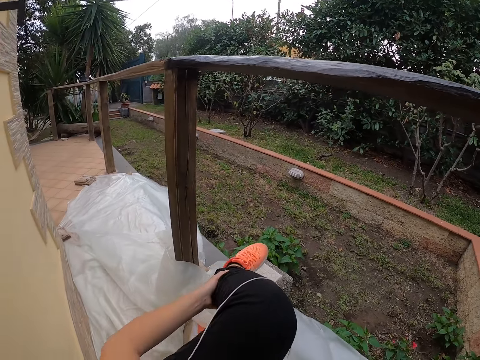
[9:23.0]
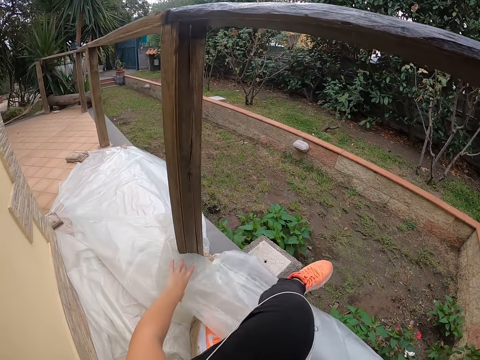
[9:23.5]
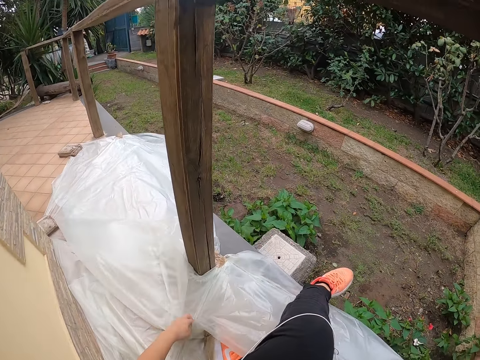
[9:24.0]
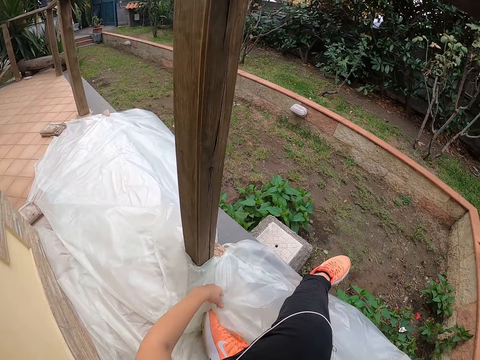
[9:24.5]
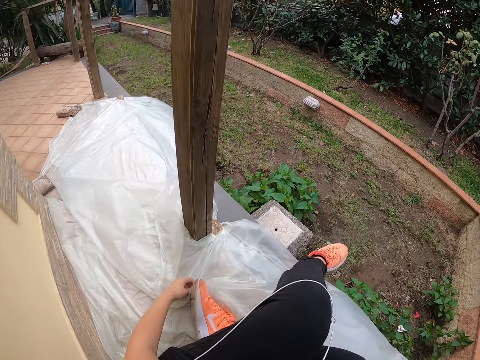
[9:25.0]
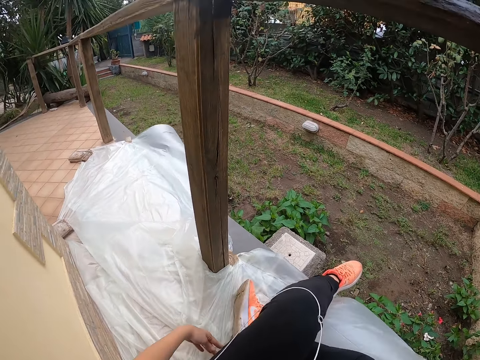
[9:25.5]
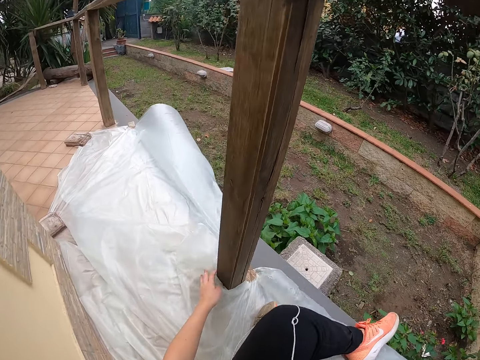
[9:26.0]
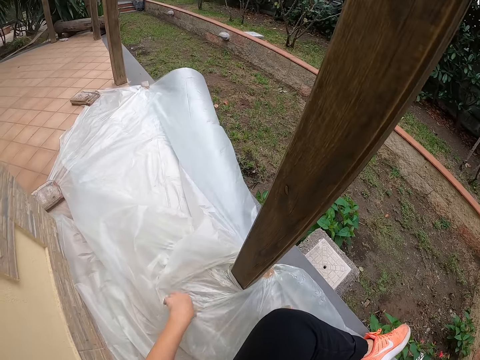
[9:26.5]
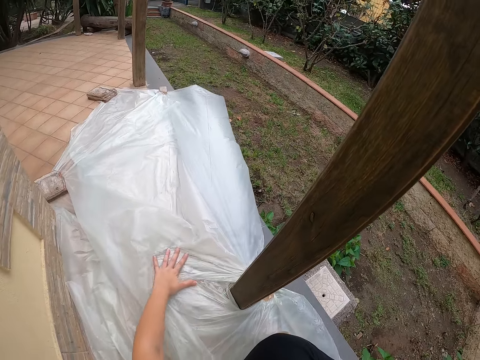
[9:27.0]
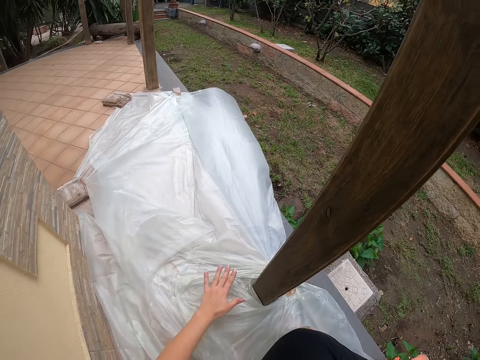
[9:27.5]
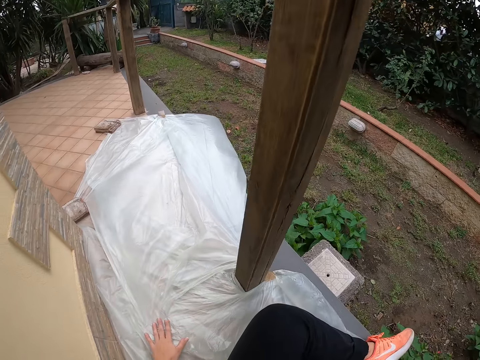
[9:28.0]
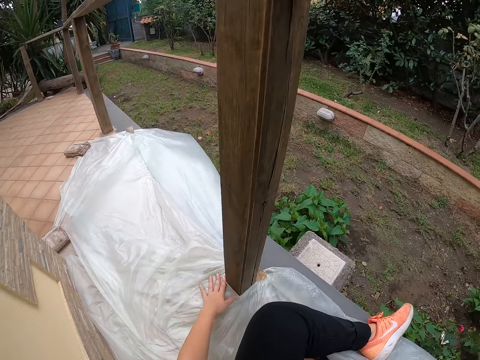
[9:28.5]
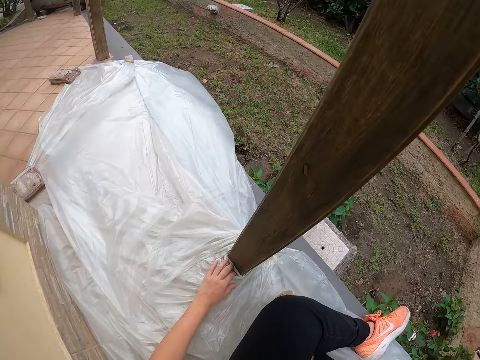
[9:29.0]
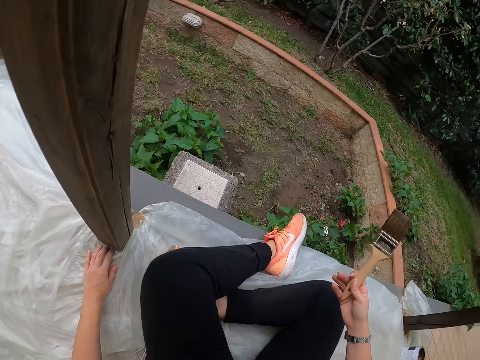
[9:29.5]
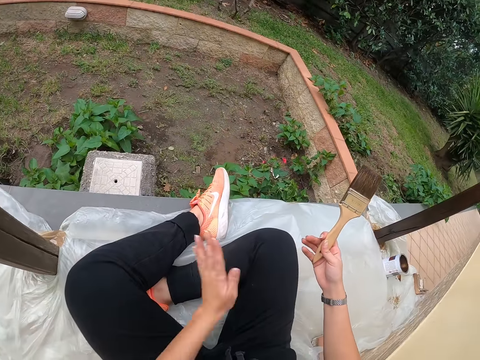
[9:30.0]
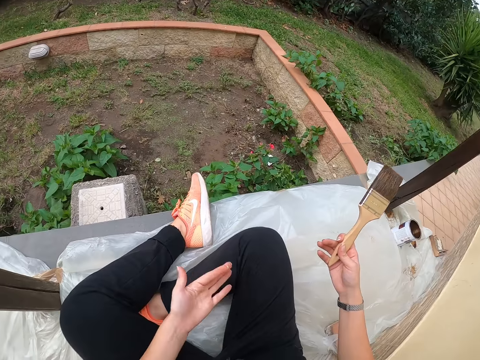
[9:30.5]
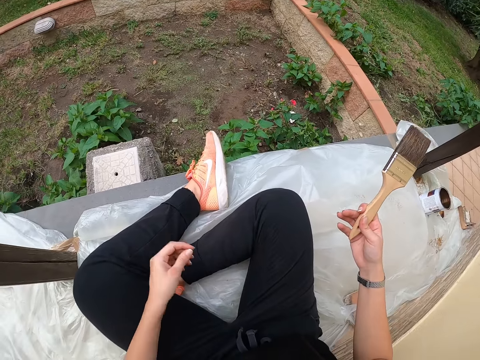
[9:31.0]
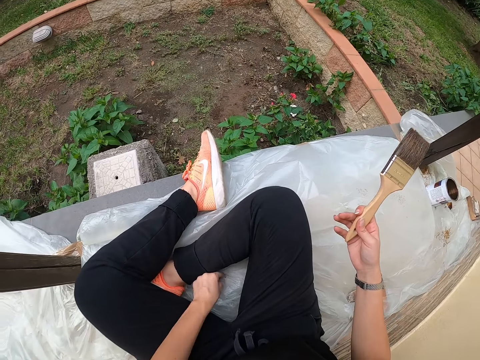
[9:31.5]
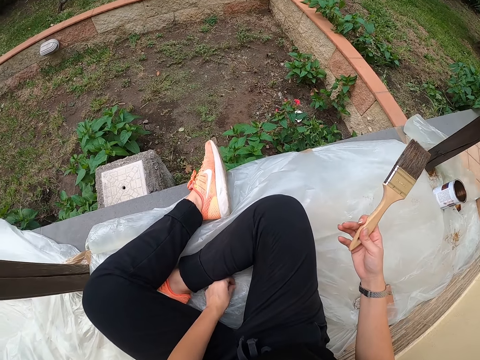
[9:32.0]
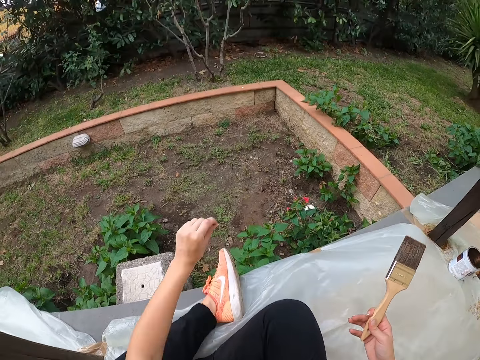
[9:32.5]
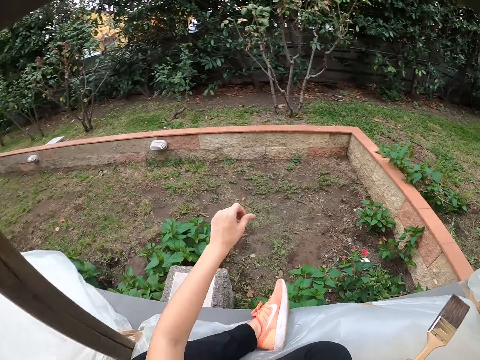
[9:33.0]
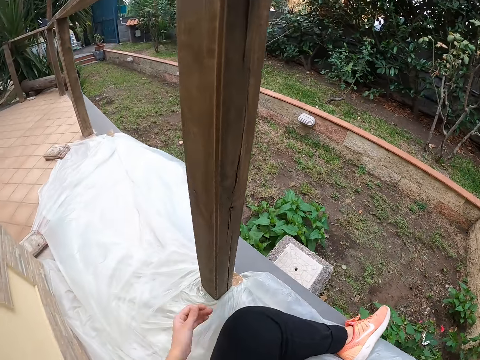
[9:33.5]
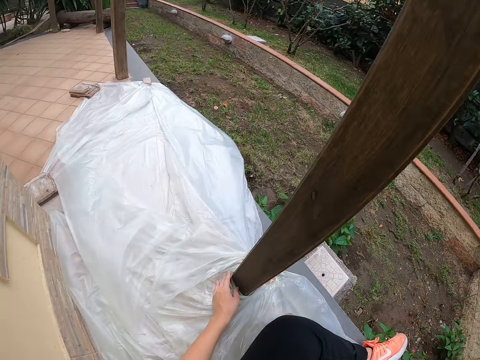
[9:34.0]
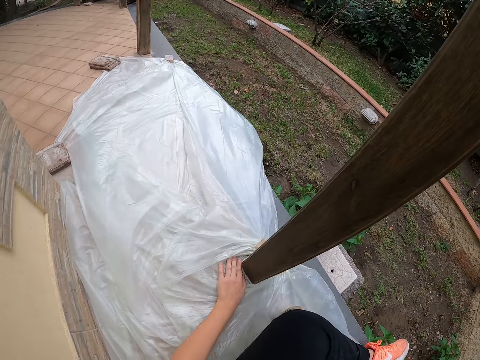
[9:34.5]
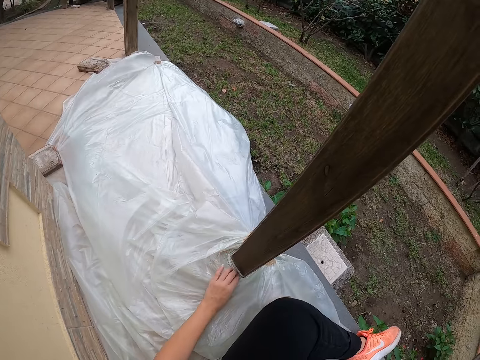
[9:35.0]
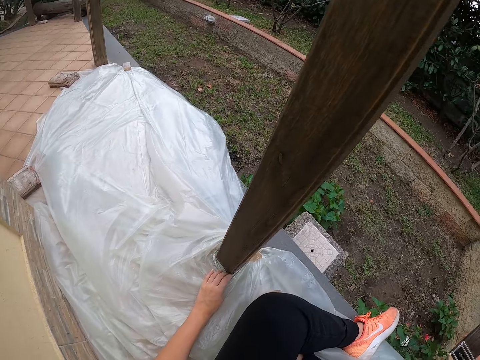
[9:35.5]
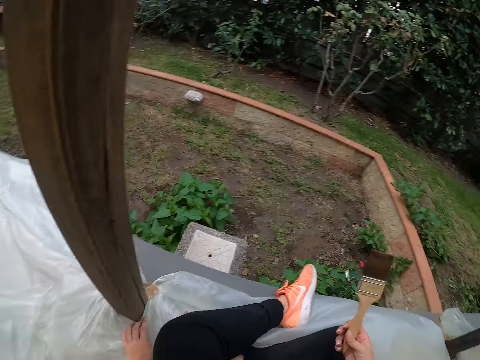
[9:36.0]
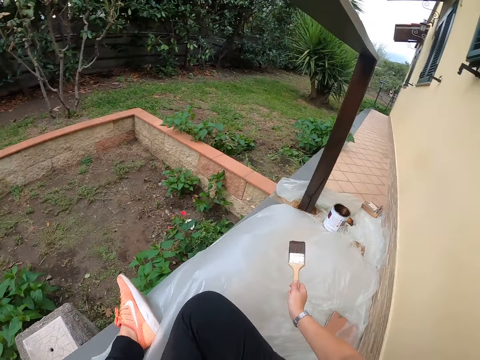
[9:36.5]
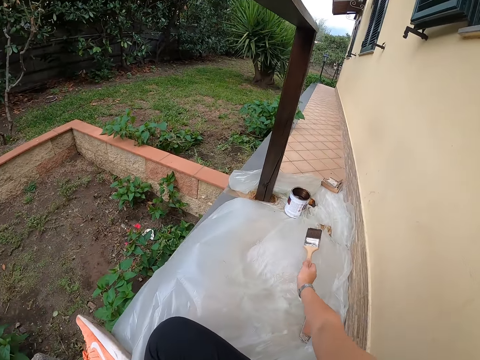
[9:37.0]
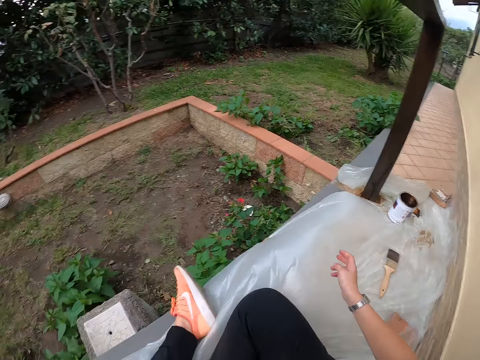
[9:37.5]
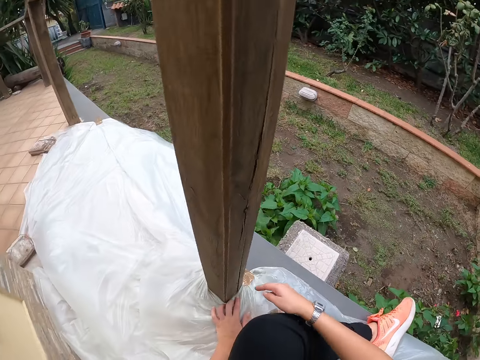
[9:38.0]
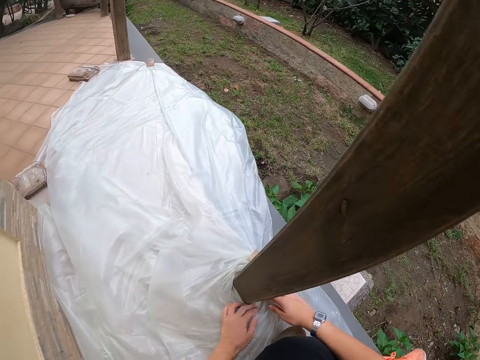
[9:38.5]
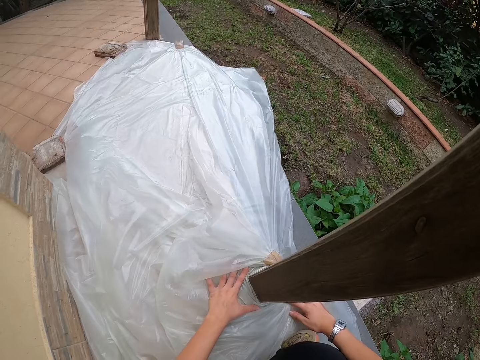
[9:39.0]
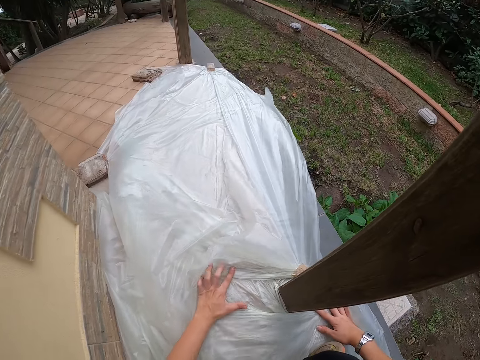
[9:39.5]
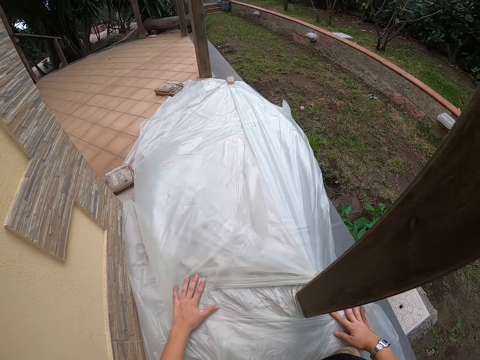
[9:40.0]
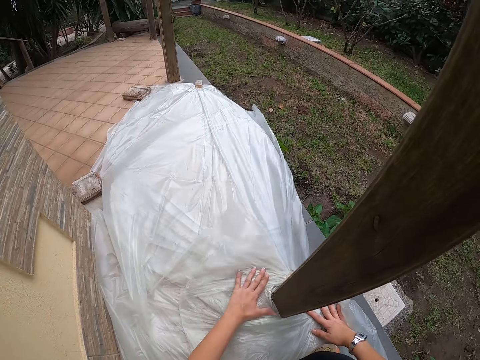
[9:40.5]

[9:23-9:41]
The camera wearer adjusts the nylon on the floor with her left hand. She stops adjusting the nylon on the floor. She cleans the dirt on her trousers. She picks up a speck of dirt and throws the speck of dirt. She adjusts the nylon on the floor with her left hand. She drops the paint brush on the nylon on the floor with her right hand. She adjusts the nylon on the floor with both hands.

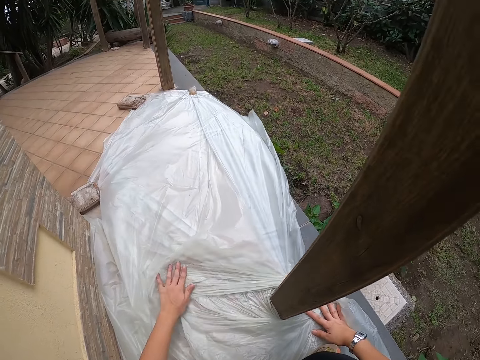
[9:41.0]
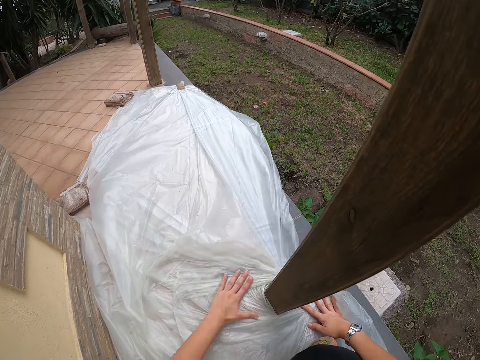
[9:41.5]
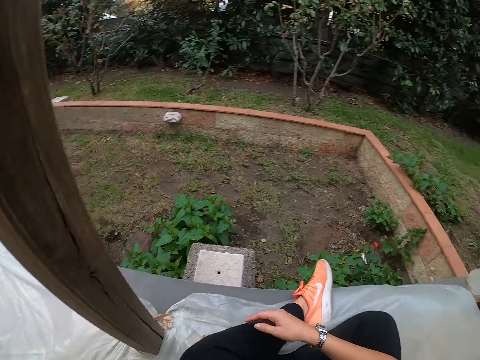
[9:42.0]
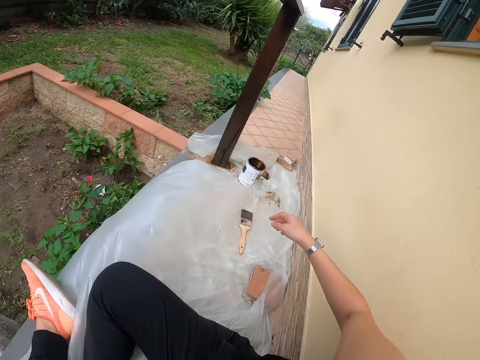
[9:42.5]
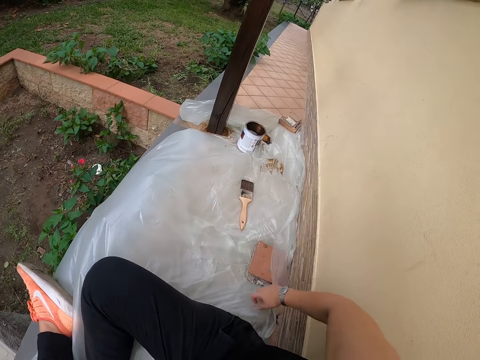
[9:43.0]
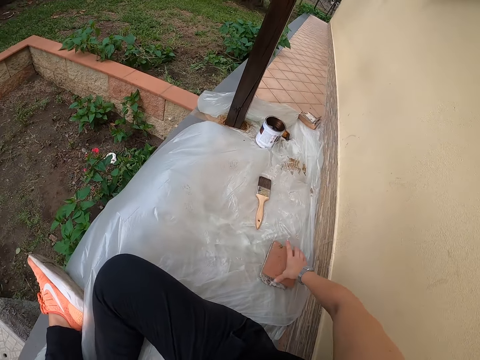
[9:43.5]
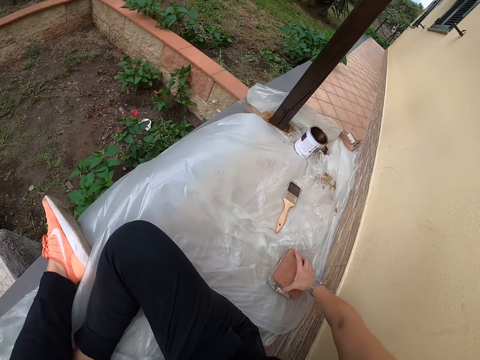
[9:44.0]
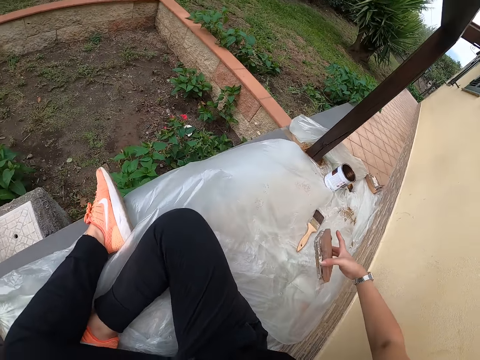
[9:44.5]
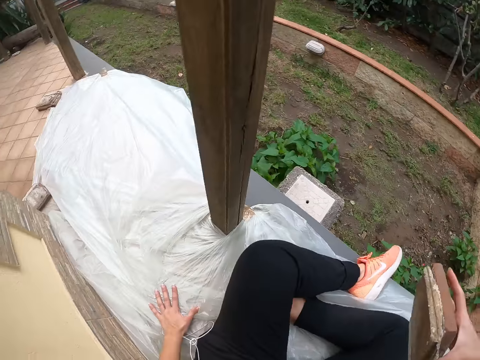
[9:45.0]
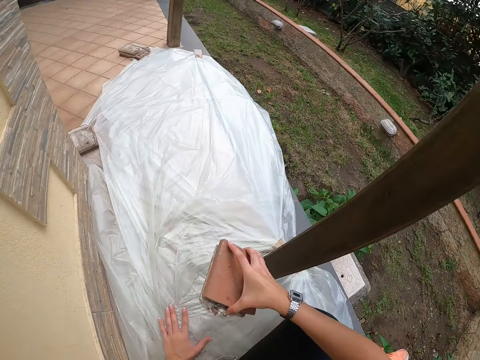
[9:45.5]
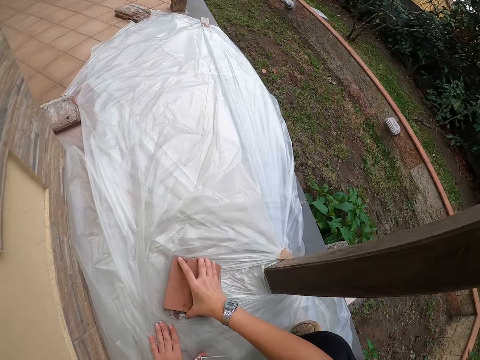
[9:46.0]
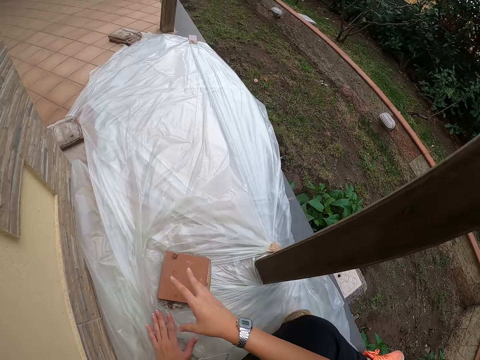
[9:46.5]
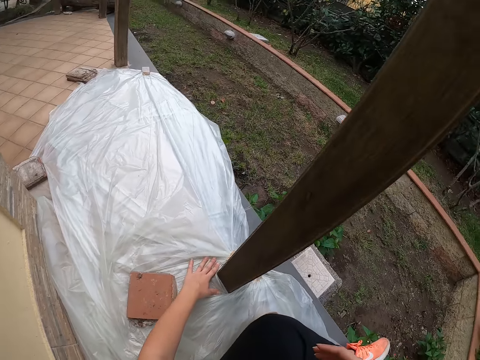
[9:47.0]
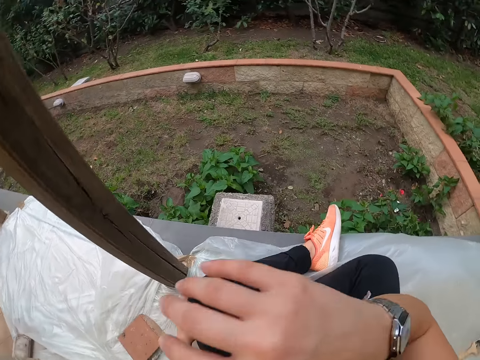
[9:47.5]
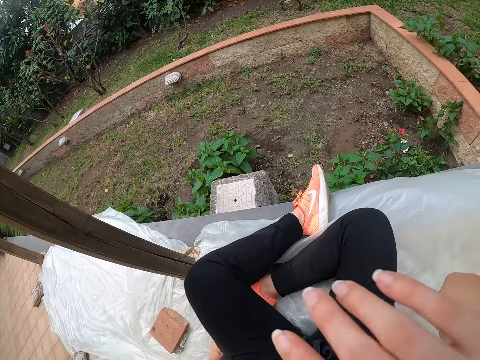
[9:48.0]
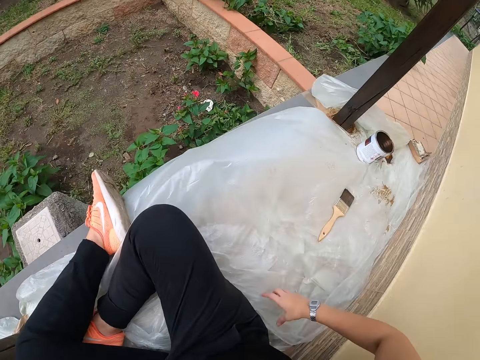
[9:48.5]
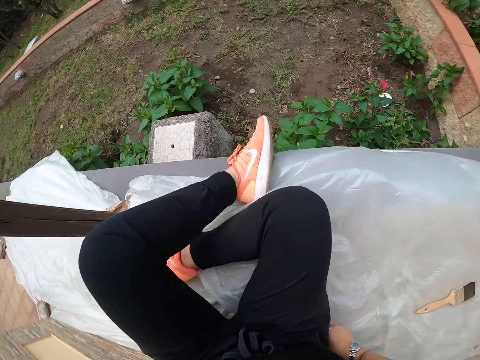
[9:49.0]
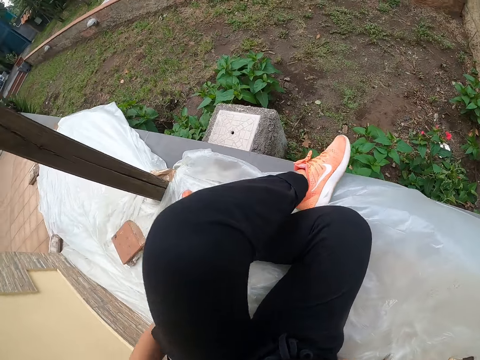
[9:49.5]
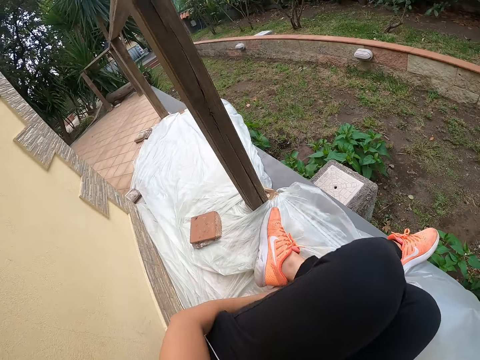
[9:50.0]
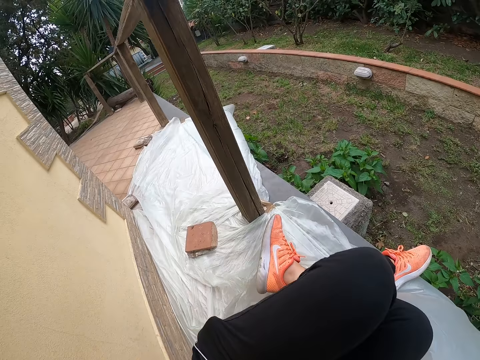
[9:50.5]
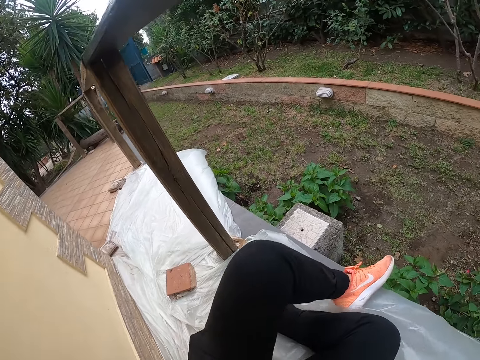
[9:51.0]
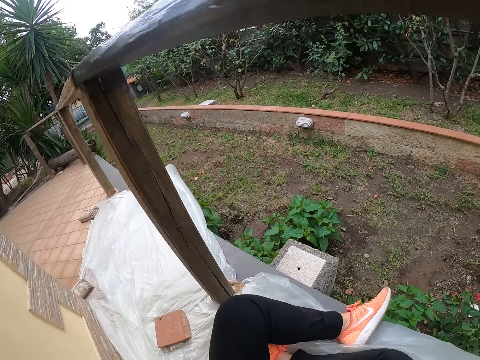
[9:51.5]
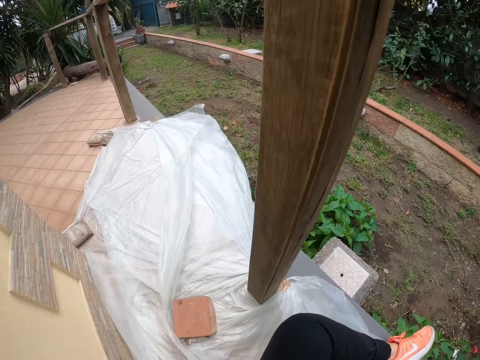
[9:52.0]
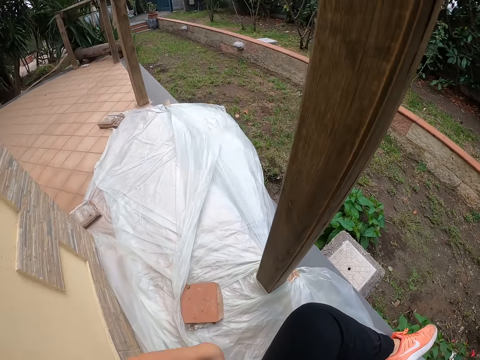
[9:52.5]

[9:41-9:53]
The camera wearer stops adjusting the nylon on the floor. She picks up a stone from the nylon on the floor. She drops the stone on the nylon on the floor. She cleans her forehead with her right hand. She adjusts the nylon on the floor with both hands.
